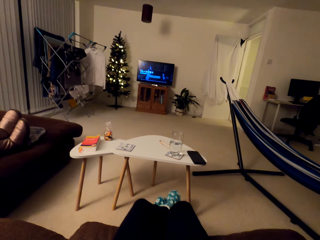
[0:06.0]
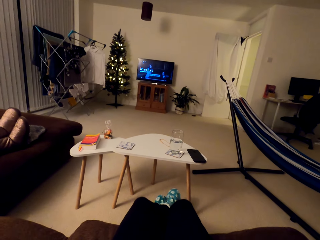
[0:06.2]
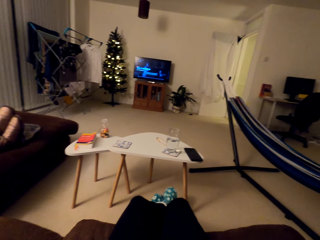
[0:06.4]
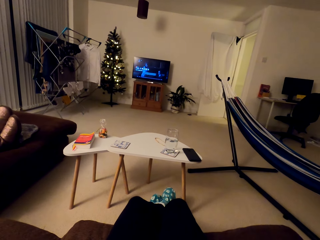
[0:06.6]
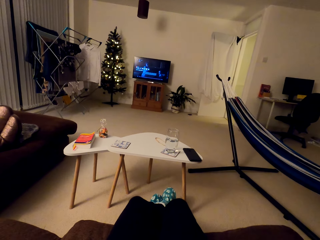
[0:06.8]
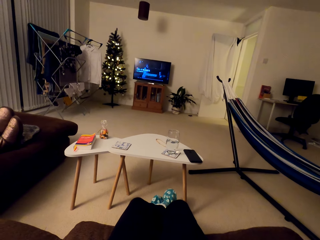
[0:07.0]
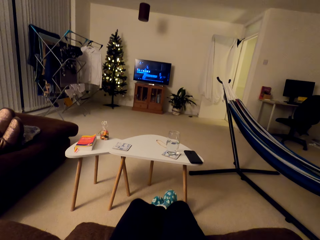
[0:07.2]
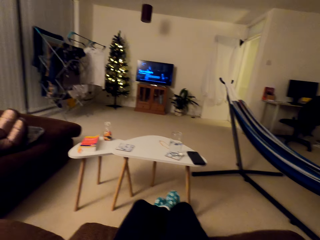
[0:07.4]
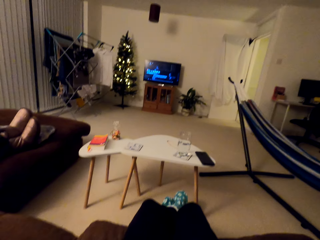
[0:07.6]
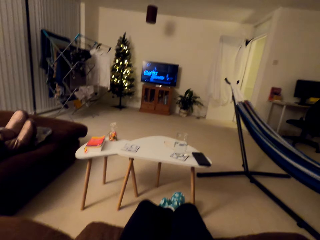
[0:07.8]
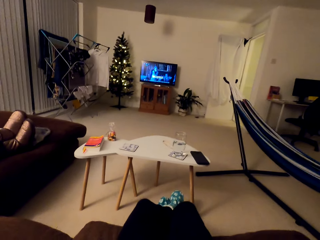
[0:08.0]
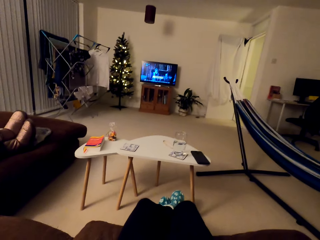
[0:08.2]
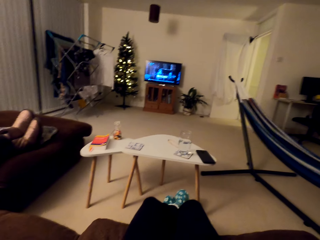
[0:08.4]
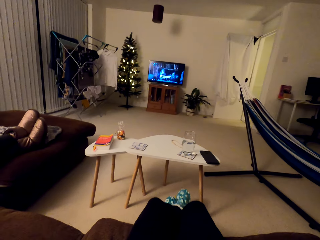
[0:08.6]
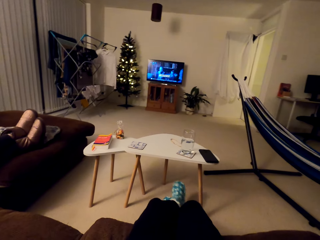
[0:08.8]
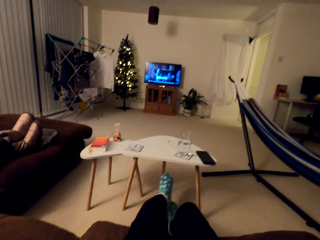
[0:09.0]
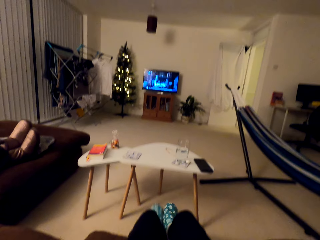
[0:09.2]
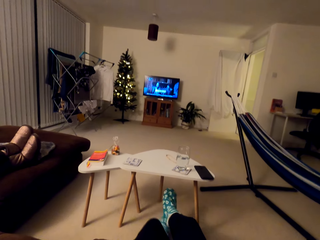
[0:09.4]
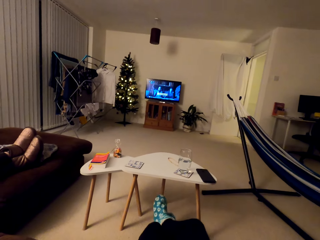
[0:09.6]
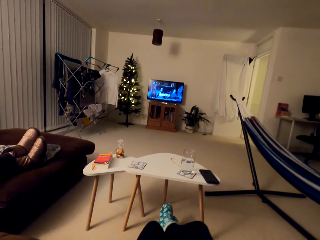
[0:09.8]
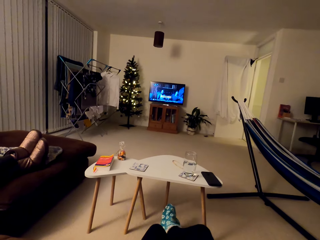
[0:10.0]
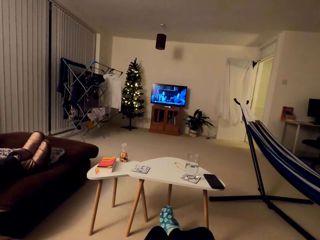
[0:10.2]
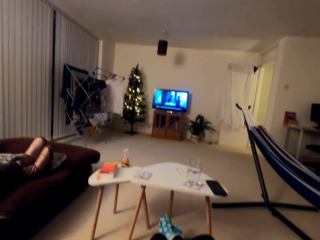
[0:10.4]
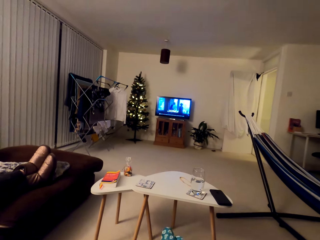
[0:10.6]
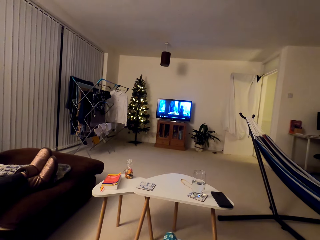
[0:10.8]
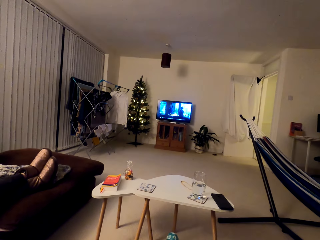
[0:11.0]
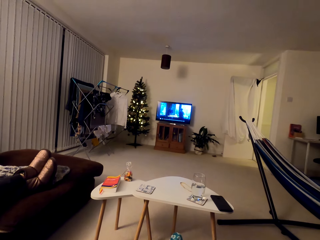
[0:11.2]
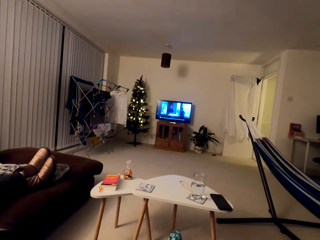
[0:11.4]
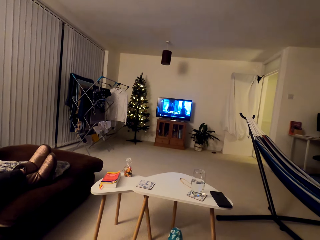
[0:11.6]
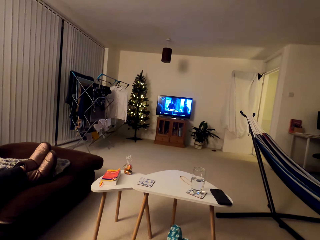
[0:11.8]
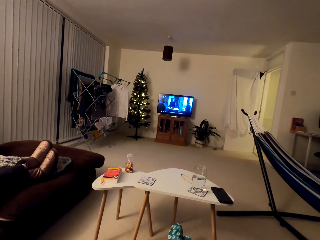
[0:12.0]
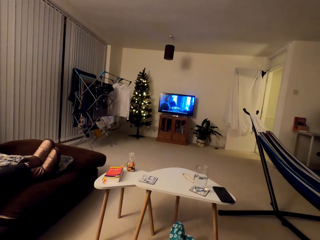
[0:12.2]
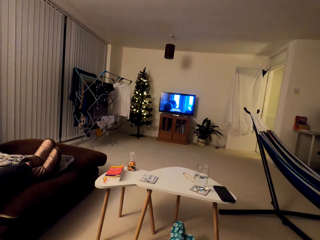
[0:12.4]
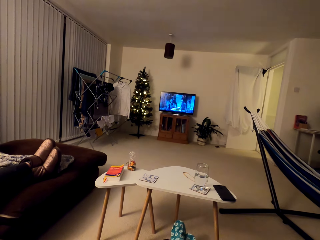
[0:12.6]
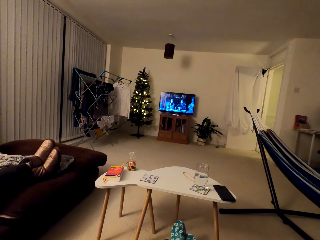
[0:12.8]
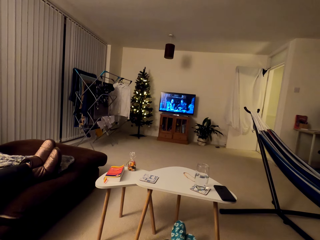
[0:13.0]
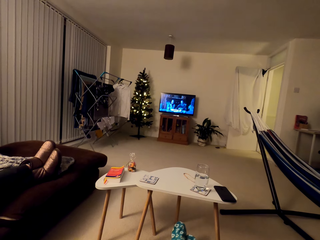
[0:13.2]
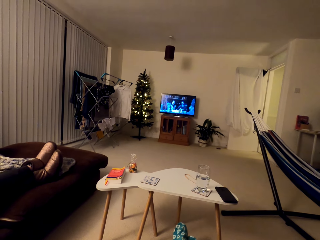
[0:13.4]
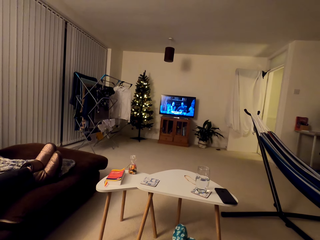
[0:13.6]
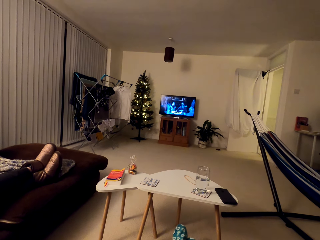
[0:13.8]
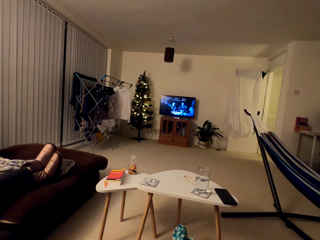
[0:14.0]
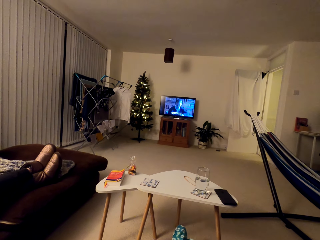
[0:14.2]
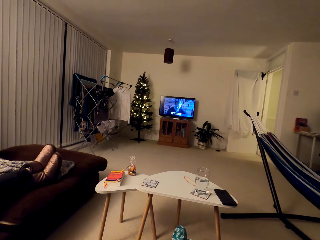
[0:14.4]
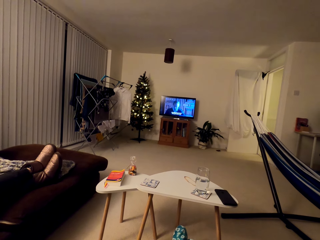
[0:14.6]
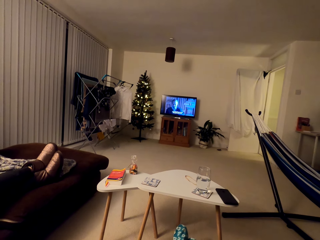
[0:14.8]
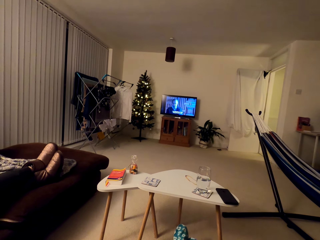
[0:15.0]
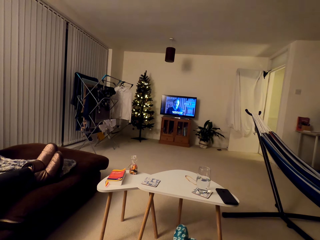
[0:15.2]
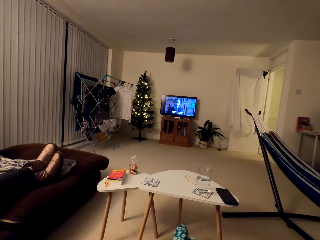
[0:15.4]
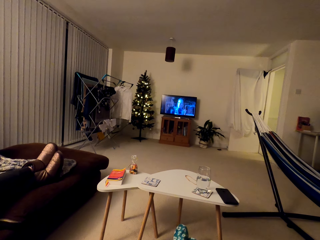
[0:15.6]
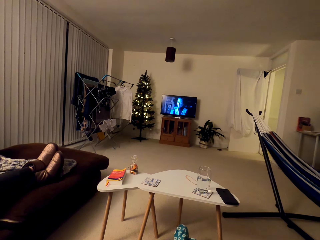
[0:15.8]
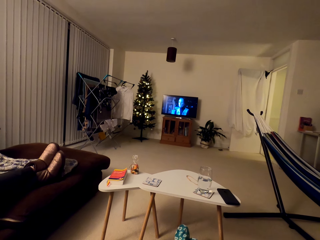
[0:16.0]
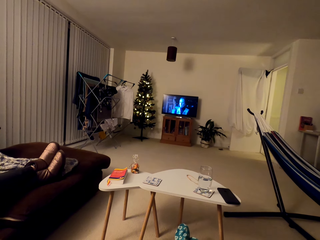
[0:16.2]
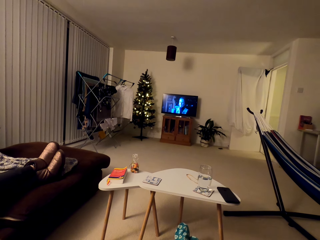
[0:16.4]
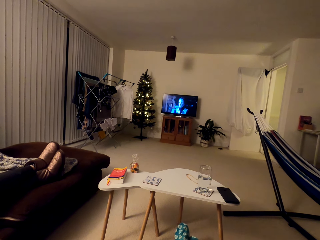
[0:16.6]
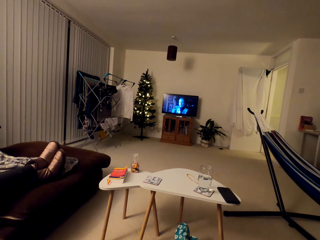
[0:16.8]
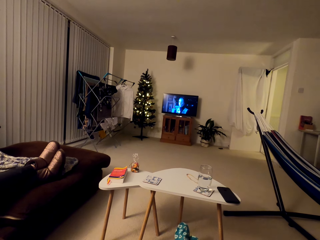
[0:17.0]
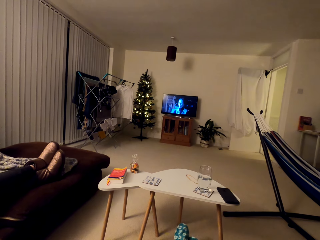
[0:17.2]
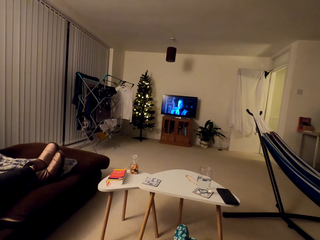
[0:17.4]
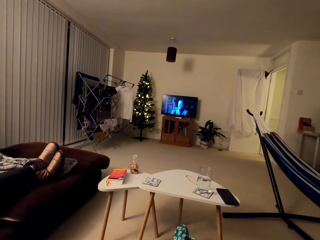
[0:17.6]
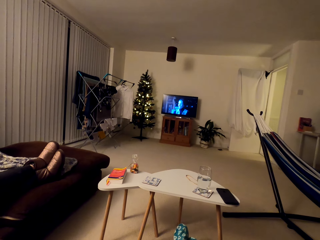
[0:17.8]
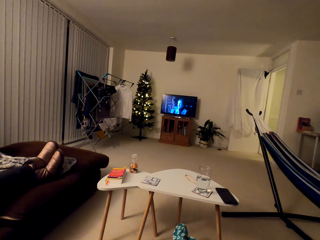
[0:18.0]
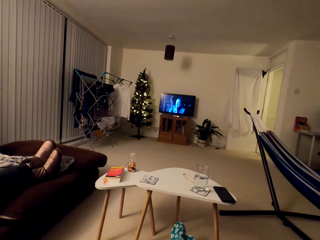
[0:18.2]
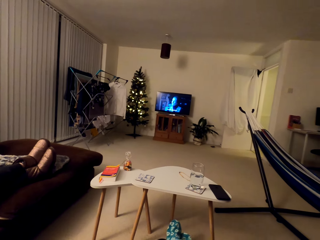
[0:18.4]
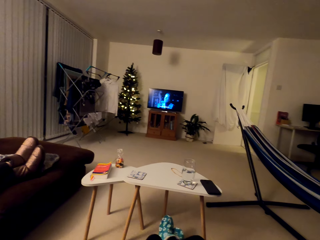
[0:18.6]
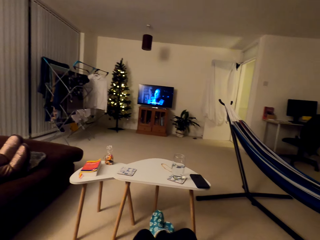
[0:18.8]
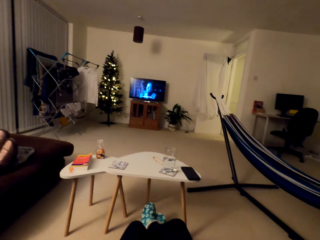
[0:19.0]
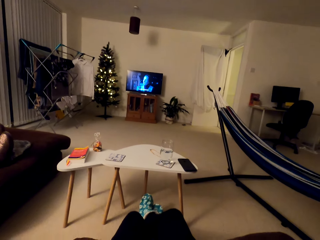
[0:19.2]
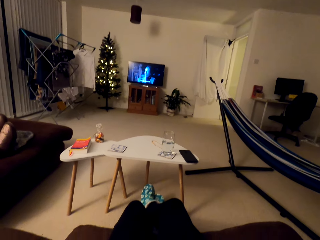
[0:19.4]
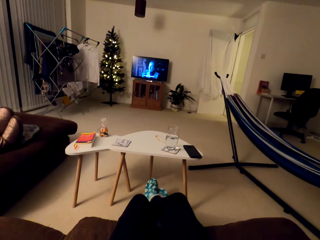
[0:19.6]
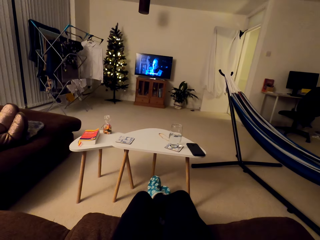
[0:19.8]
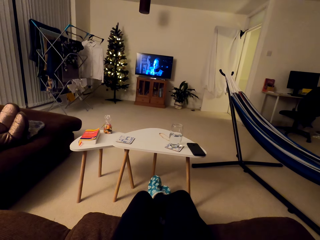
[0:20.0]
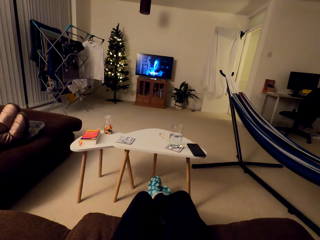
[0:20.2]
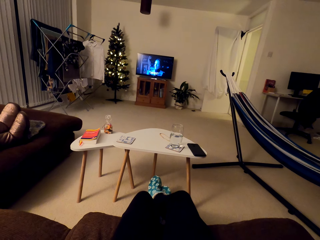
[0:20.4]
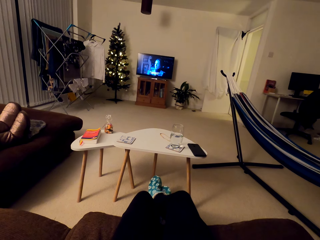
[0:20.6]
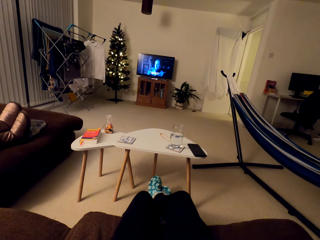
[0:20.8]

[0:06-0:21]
The camera wearer watches TV. They cross their feet. They watch the television.

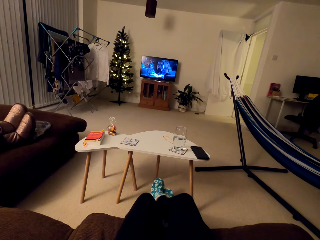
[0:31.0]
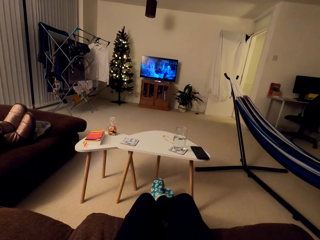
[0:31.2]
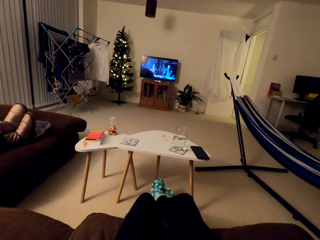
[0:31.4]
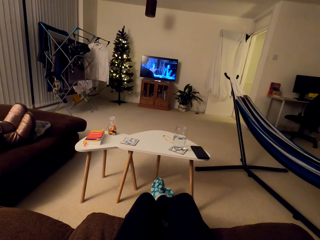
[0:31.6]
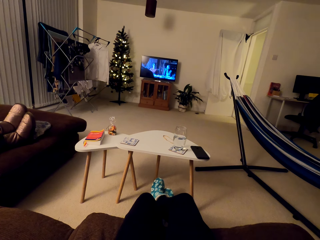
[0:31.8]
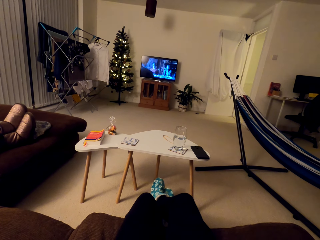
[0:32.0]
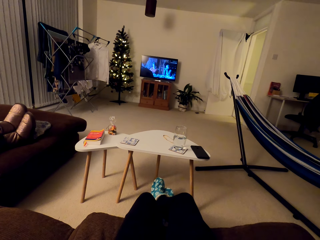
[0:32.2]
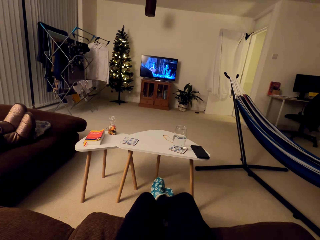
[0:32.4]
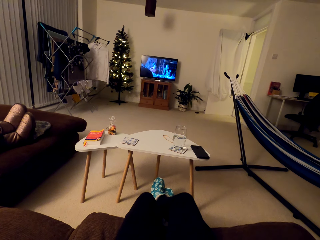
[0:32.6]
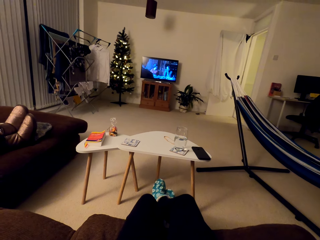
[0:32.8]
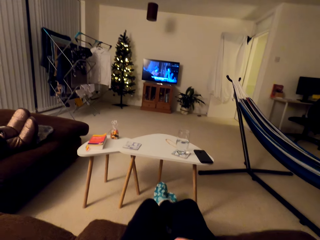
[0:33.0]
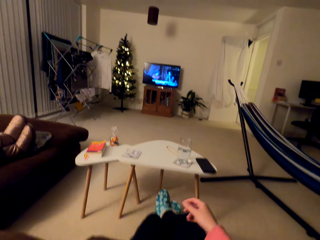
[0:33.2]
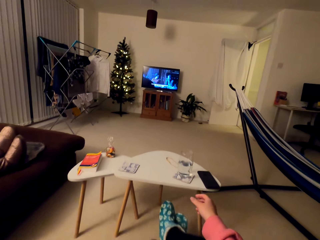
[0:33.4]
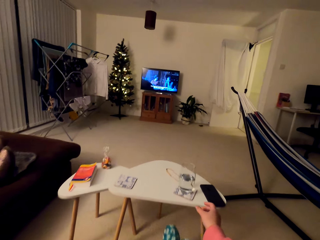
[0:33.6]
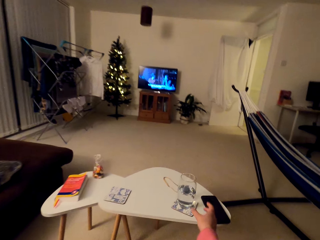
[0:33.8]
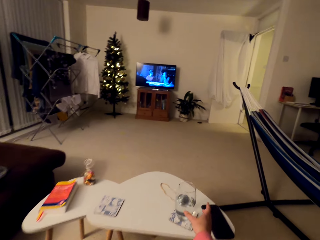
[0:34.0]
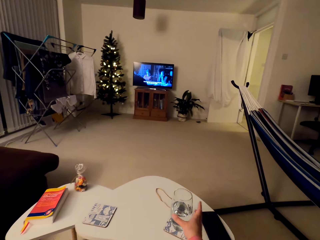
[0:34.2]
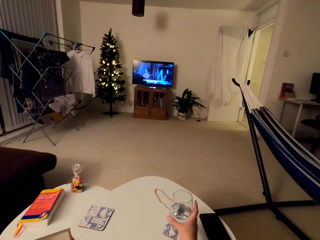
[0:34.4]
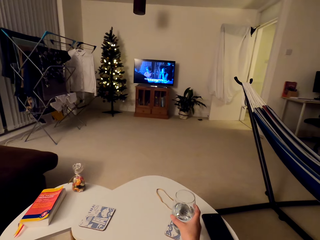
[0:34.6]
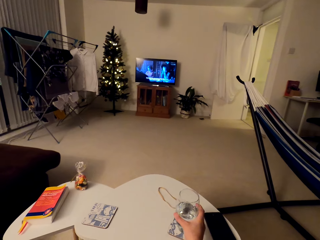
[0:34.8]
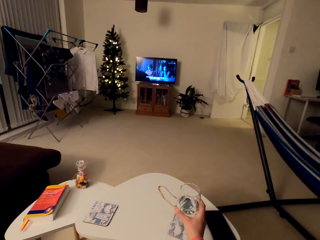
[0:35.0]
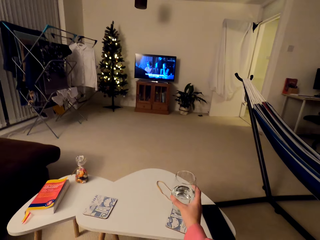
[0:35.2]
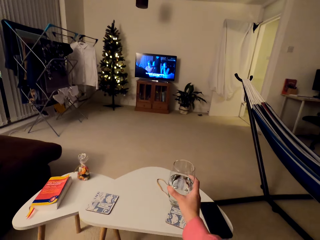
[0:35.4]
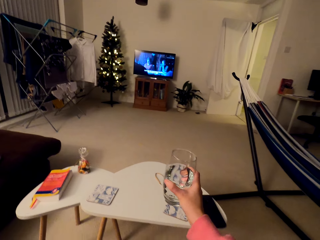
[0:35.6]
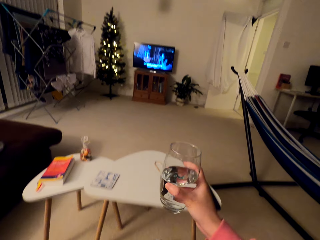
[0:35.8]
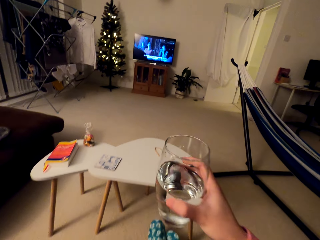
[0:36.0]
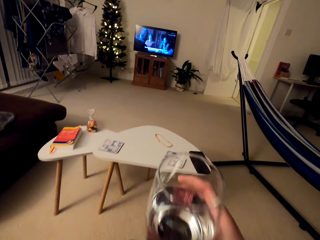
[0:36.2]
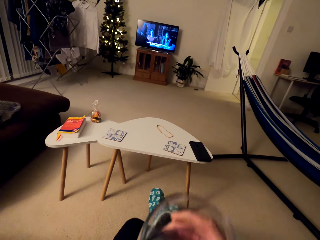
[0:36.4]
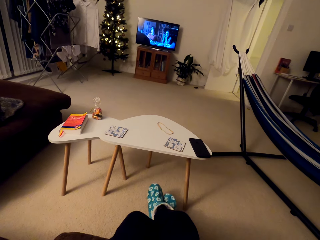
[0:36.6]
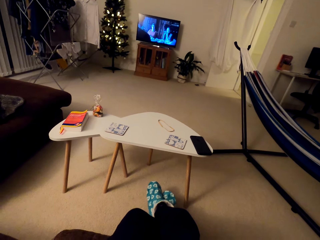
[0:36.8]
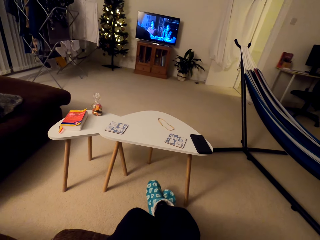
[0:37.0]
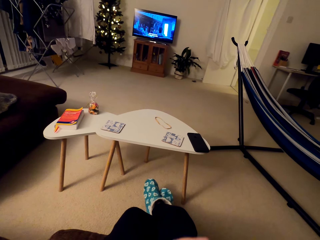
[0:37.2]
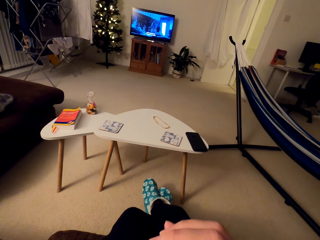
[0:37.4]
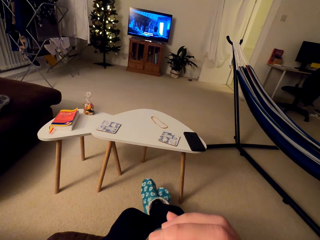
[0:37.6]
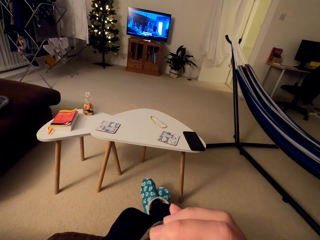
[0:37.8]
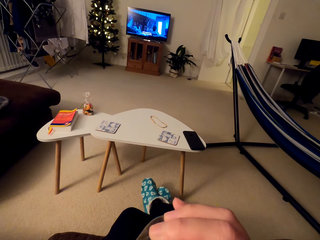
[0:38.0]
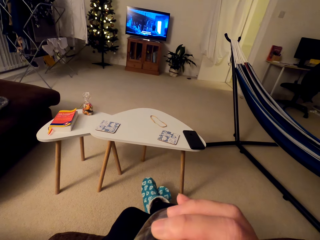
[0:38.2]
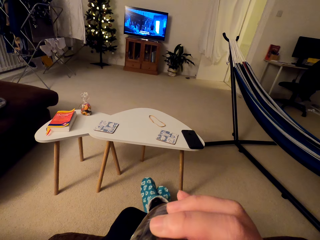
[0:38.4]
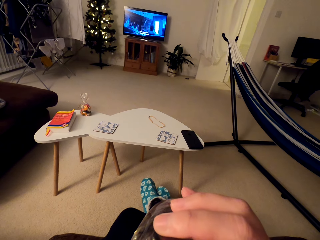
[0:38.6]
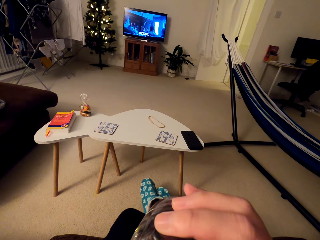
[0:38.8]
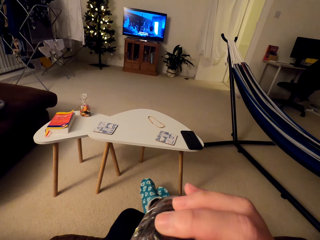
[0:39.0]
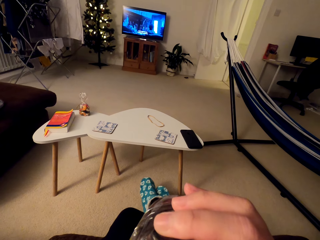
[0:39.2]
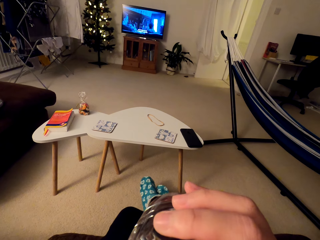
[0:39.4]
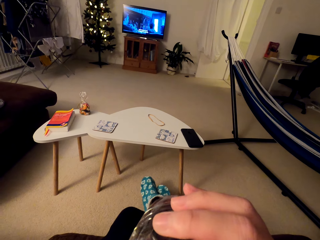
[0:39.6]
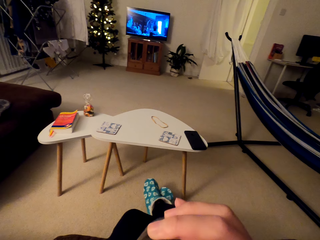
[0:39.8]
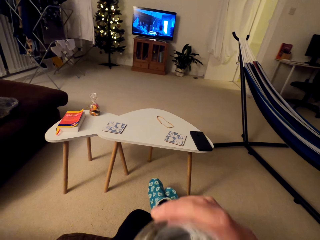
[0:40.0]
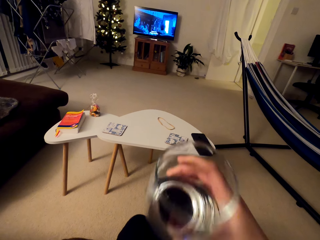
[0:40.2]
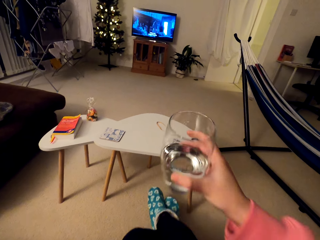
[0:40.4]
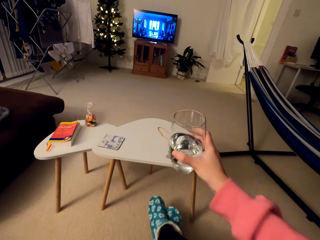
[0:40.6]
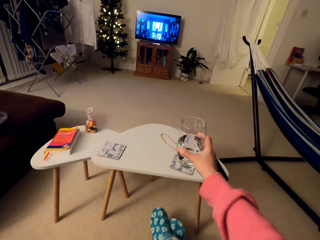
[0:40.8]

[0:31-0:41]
The camera wearer picks up a glass of water from the table. They drink water.
